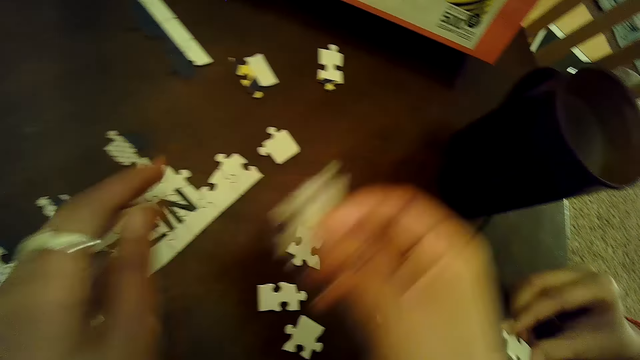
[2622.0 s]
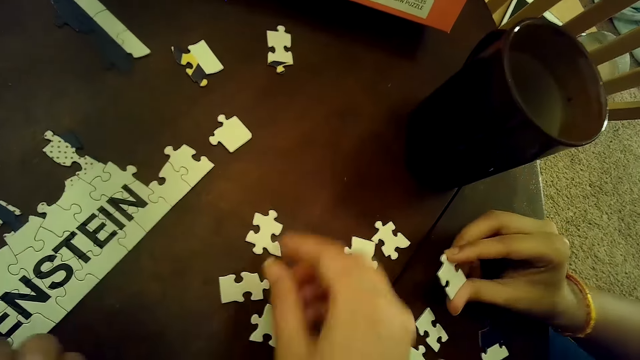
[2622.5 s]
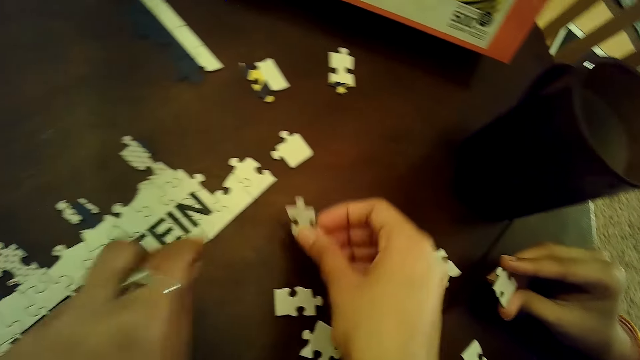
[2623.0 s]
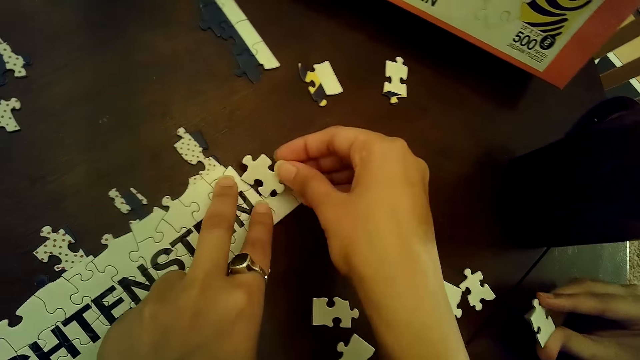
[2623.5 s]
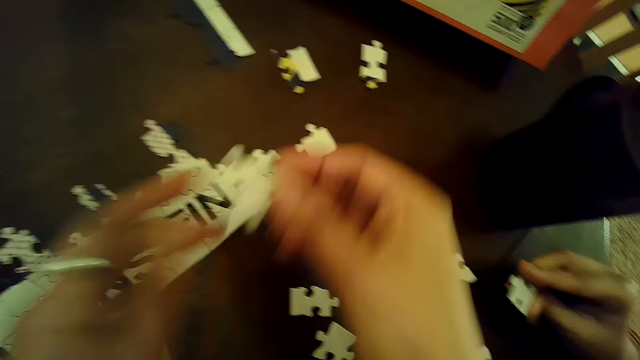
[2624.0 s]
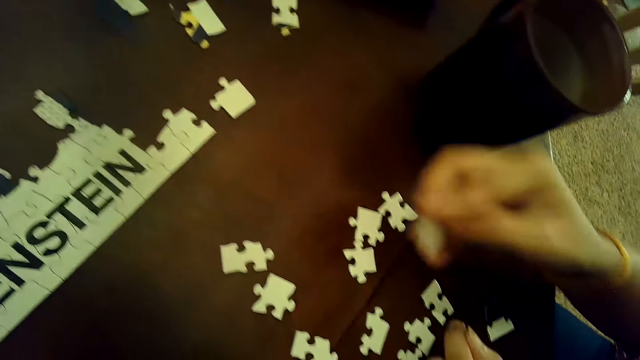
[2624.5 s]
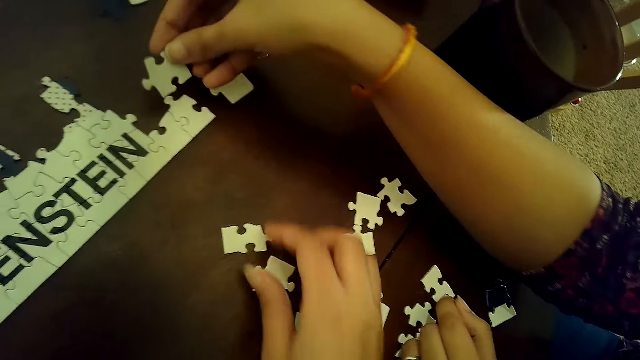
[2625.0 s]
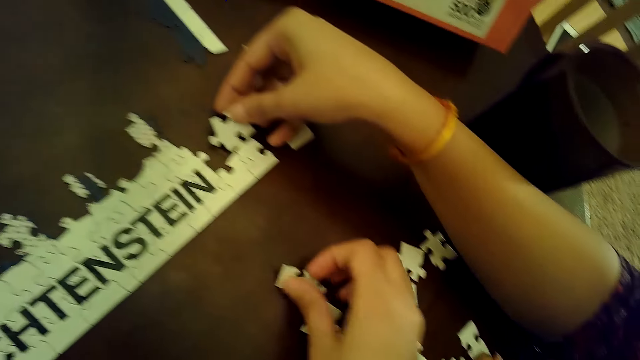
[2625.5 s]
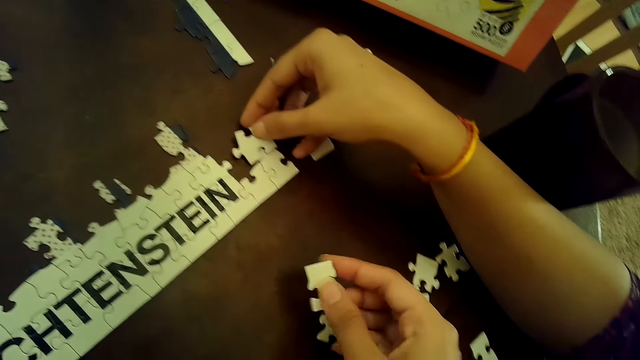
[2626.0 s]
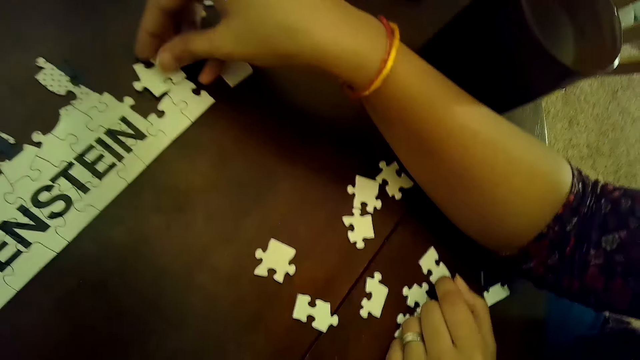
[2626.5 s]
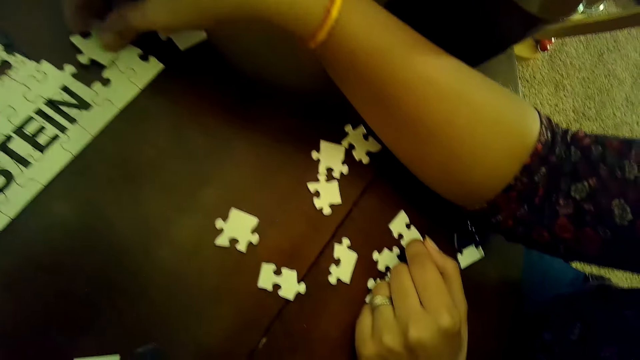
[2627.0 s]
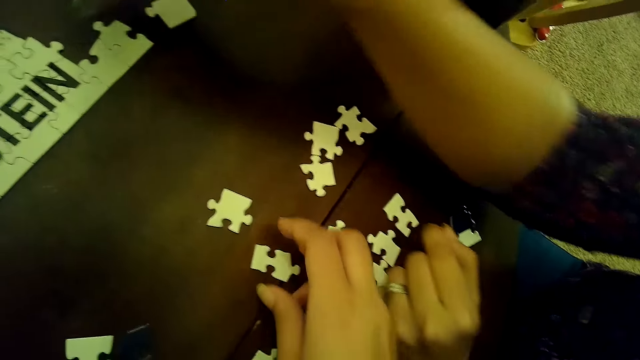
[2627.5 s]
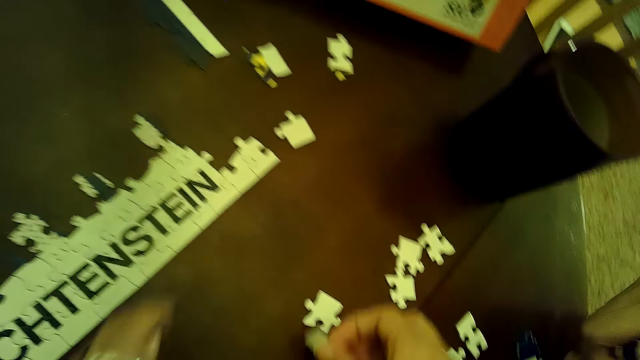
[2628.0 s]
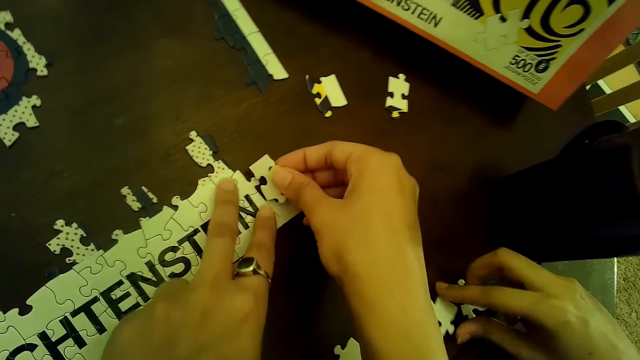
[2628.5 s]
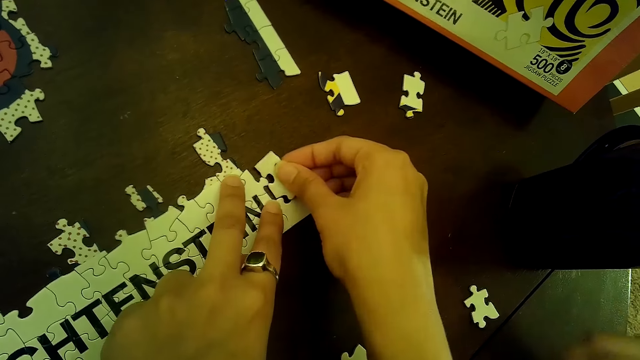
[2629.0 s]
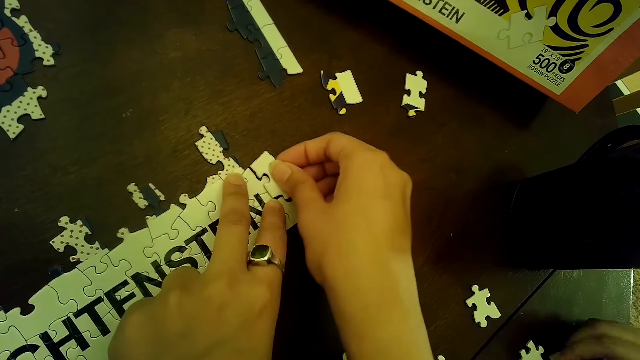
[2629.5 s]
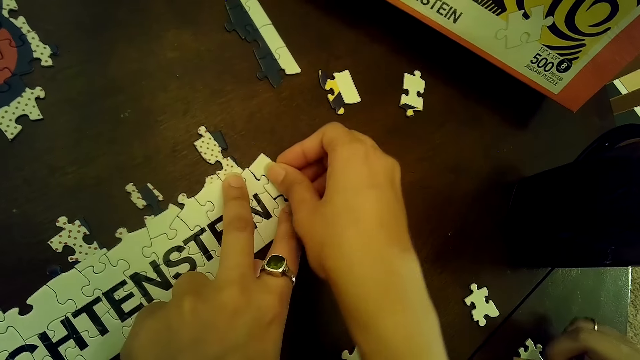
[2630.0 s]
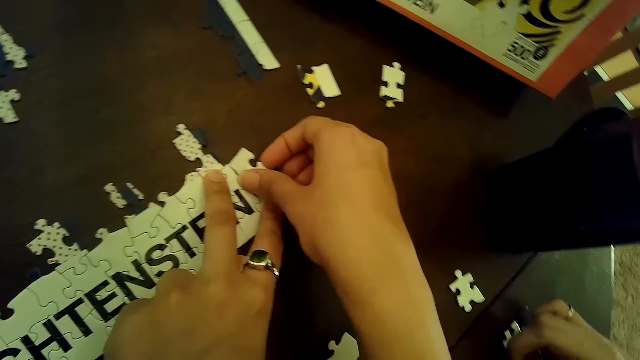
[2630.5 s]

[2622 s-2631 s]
The woman picks a card on the table. The camera wearer removes the puzzle piece on the puzzle with her right hand. The woman places a puzzle piece on the puzzle with her right hand. The camera wearer picks a puzzle piece from the table with her right hand. The woman removes the puzzle piece on the puzzle with her right hand. The camera wearer picks a puzzle piece from the table with her right hand. The woman picks a puzzle piece from the table with her right hand. The camera wearer puts a card on the puzzle and connects the puzzle piece to the puzzle with both hands. The woman moves a card on the table.

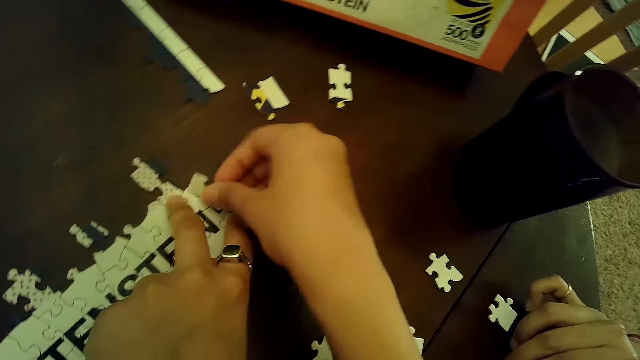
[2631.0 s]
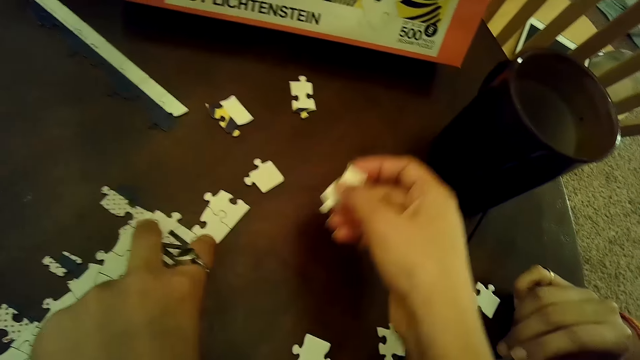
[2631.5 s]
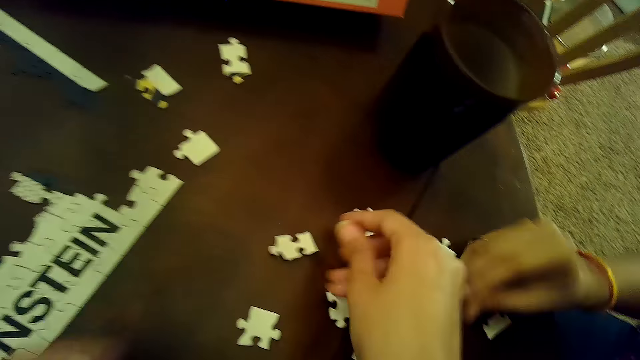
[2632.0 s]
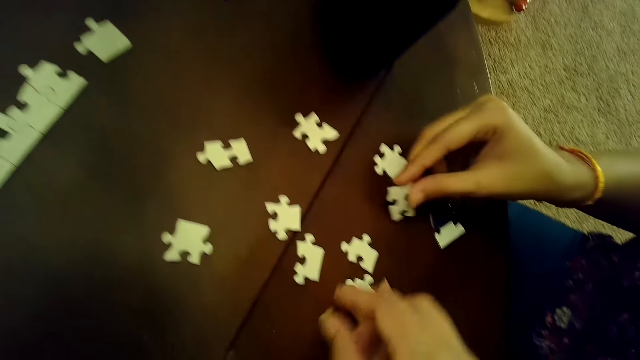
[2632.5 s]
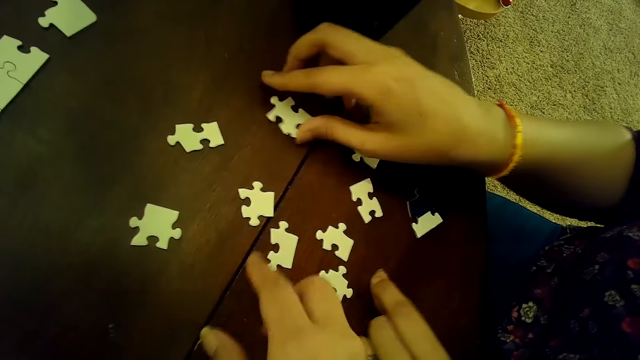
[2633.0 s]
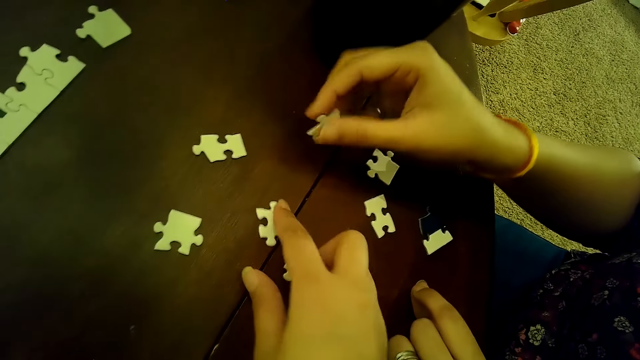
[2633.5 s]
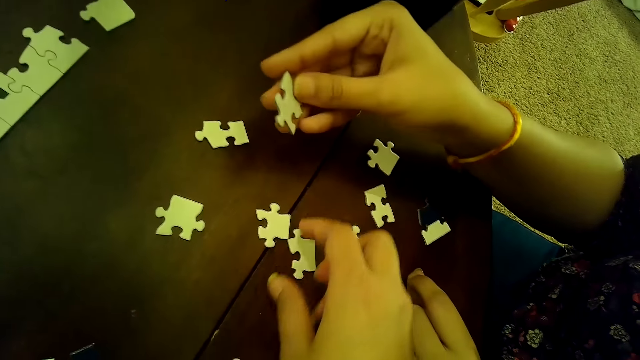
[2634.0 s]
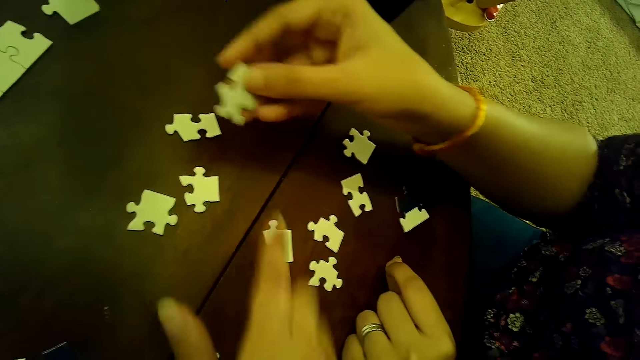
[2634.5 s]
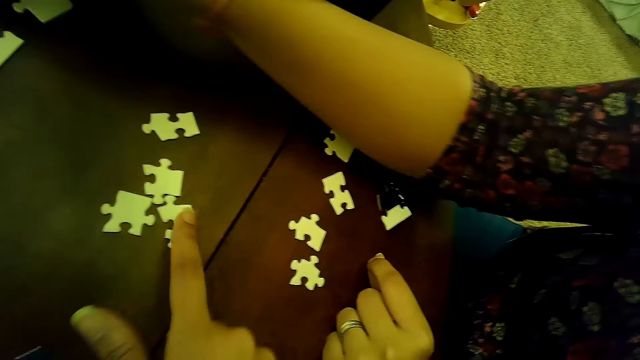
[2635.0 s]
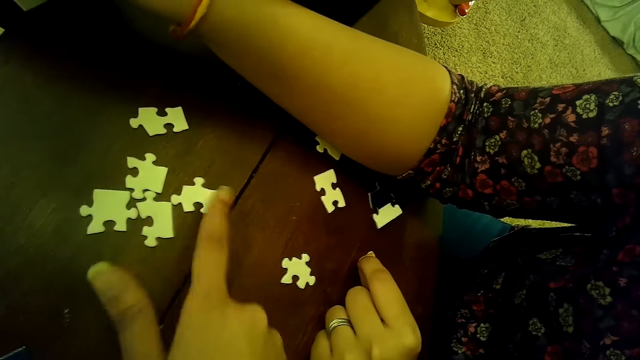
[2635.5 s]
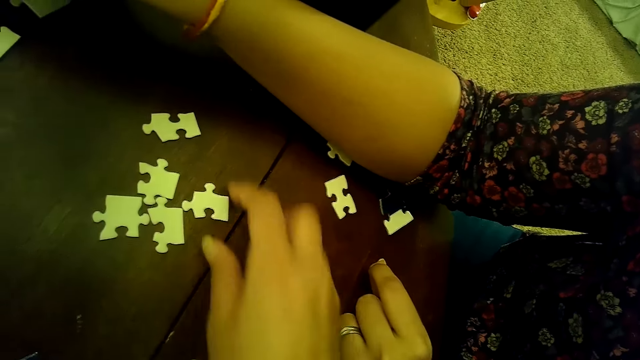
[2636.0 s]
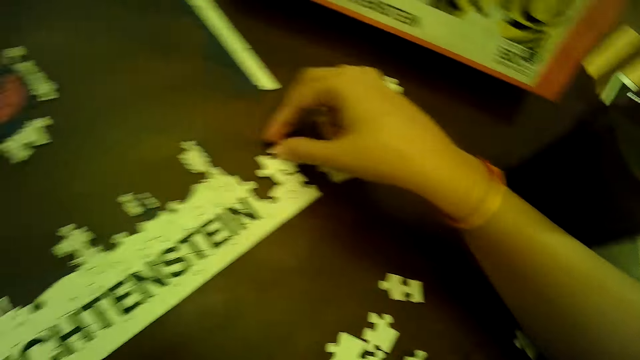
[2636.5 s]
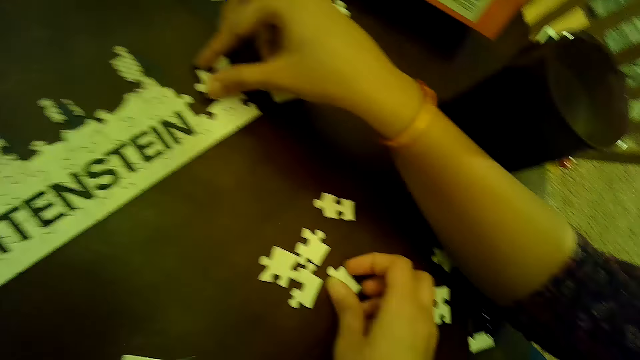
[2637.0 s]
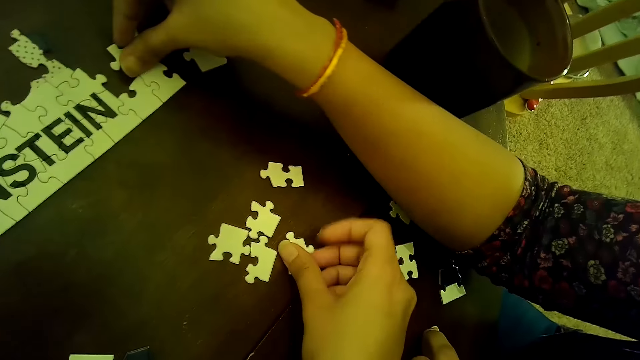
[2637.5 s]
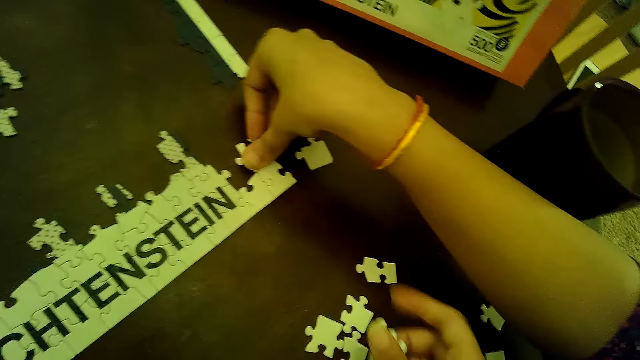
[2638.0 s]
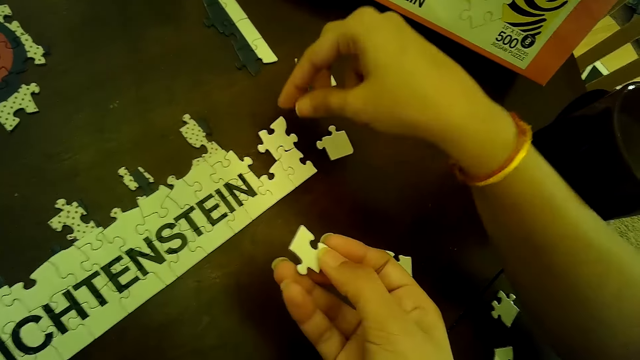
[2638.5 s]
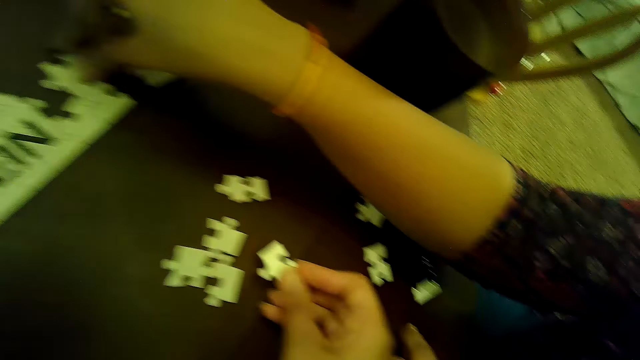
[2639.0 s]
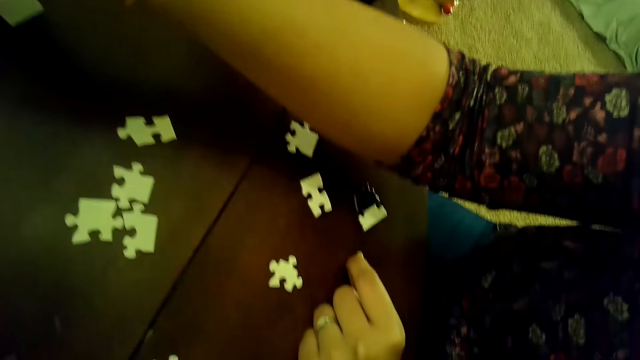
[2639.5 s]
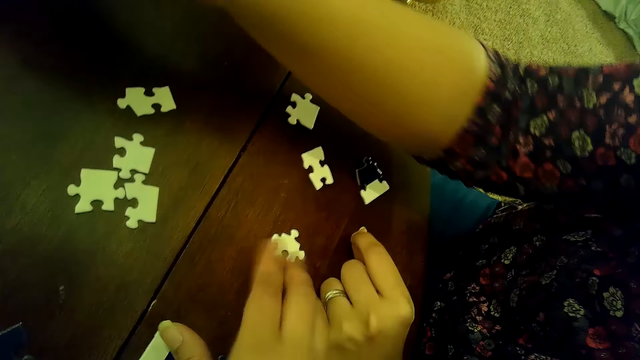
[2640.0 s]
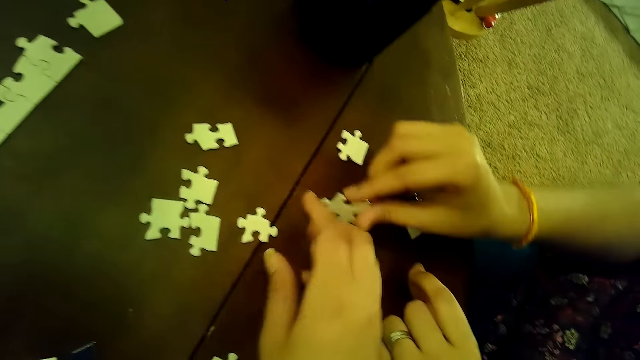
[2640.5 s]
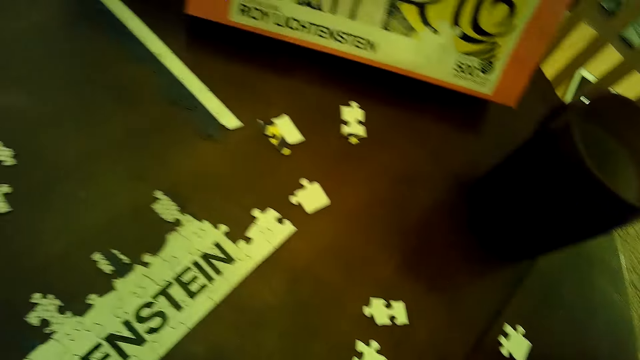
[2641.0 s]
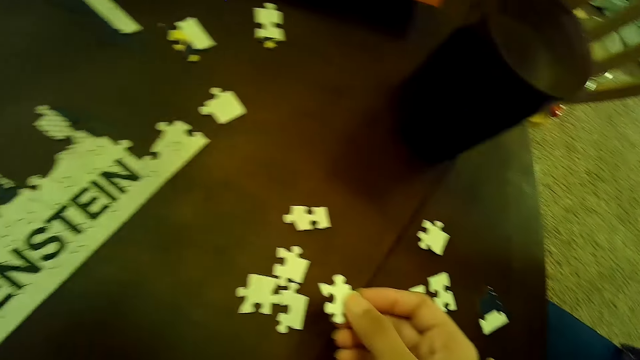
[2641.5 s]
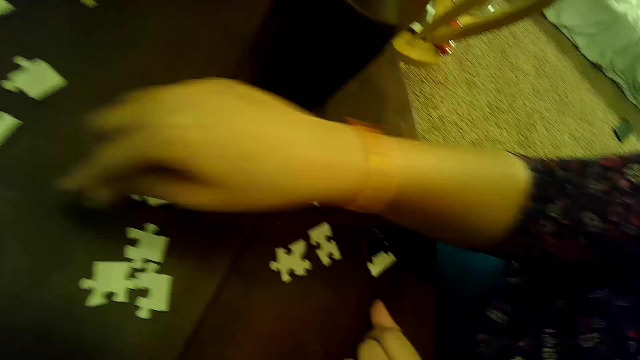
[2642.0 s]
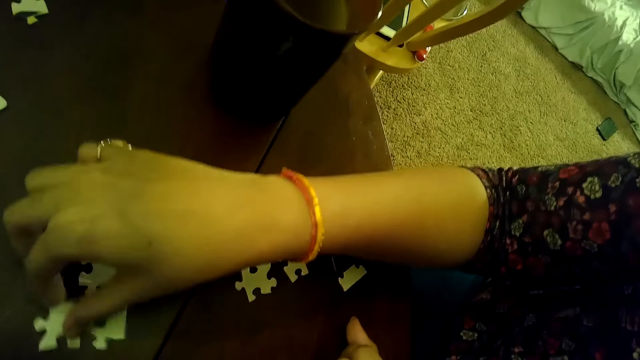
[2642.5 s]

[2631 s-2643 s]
The camera wearer drops the puzzle piece on the table with her right hand. The woman picks a puzzle piece from the table with her right hand, places the puzzle piece on the table with her right hand, and picks a puzzle piece from the table with her right hand. The camera wearer moves a puzzle piece with her right hand. The woman holds the puzzle piece with her right hand. The camera wearer moves a puzzle piece on the table with her right hand. The woman puts a card on the puzzle. The camera wearer moves a puzzle piece with her right hand again. She picks a puzzle piece from the table with her right hand. The woman fixes a part of the puzzle with her right hand. The camera wearer picks a puzzle piece with her right hand, places the puzzle piece on the table with her right hand, and moves a puzzle piece with her right hand. The woman places the puzzle piece on the table with her right hand. The camera wearer picks a puzzle piece on the table with her right hand. The woman picks a puzzle piece with her right hand.
